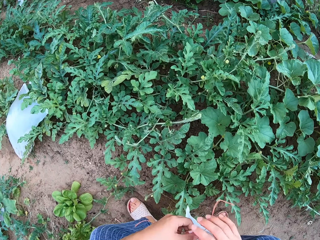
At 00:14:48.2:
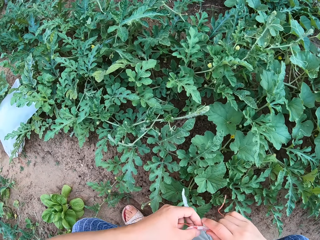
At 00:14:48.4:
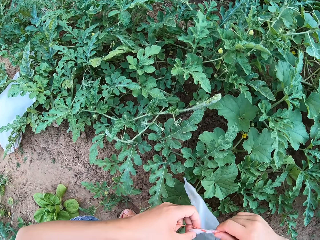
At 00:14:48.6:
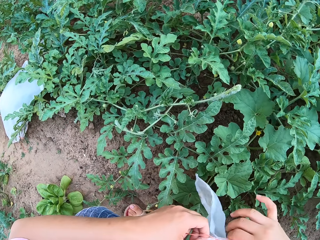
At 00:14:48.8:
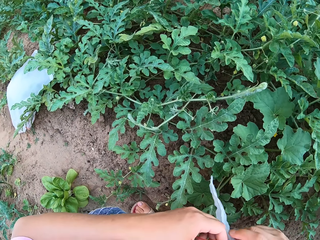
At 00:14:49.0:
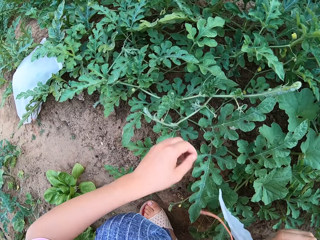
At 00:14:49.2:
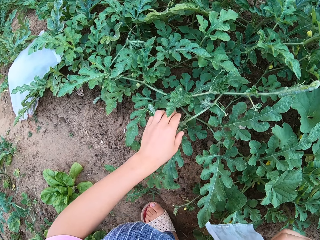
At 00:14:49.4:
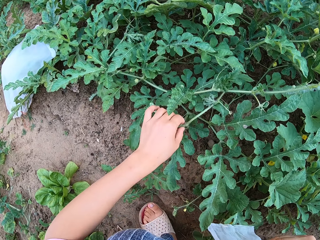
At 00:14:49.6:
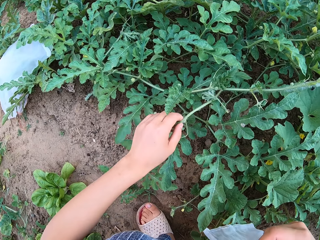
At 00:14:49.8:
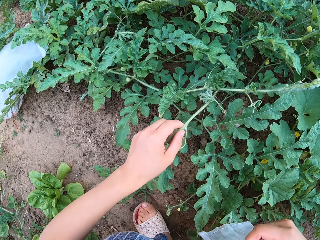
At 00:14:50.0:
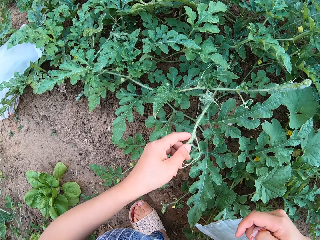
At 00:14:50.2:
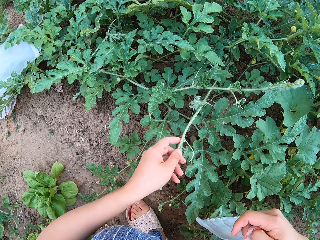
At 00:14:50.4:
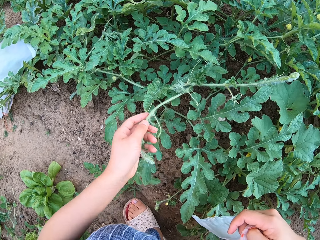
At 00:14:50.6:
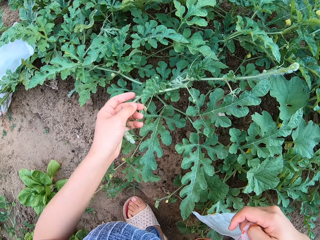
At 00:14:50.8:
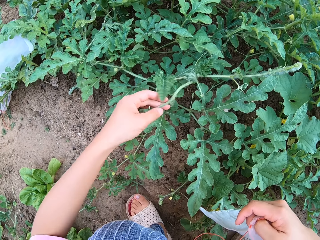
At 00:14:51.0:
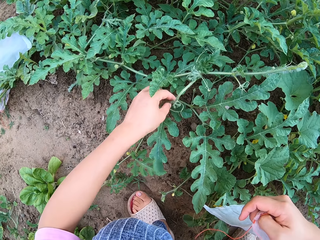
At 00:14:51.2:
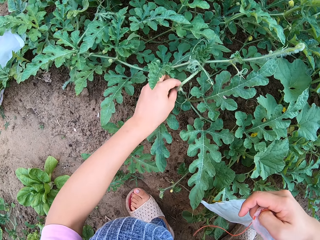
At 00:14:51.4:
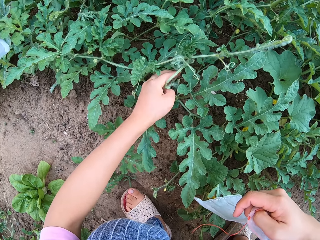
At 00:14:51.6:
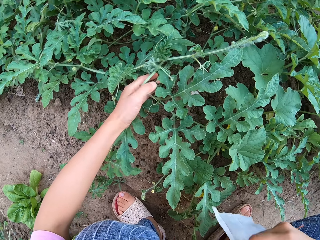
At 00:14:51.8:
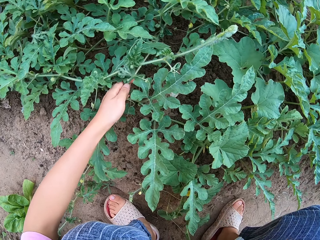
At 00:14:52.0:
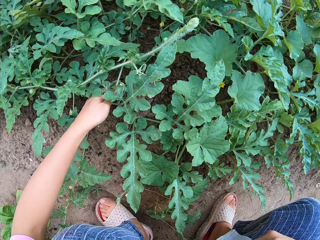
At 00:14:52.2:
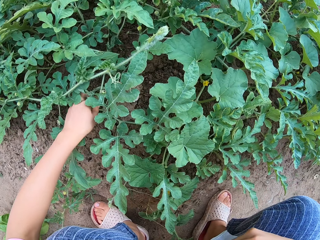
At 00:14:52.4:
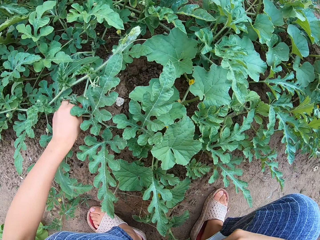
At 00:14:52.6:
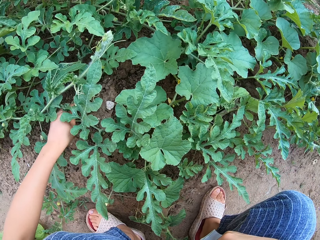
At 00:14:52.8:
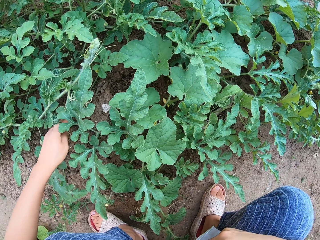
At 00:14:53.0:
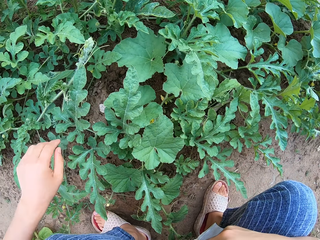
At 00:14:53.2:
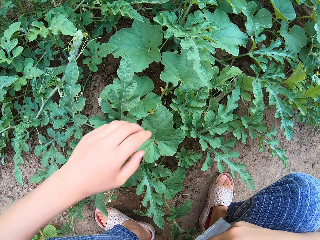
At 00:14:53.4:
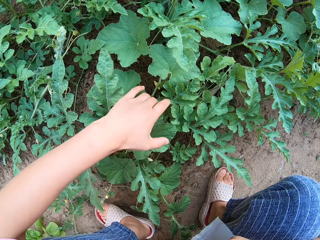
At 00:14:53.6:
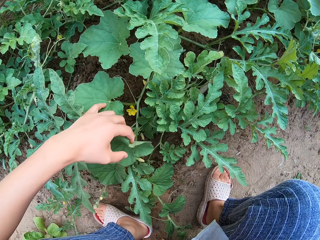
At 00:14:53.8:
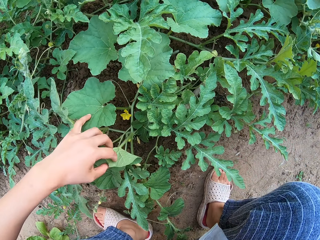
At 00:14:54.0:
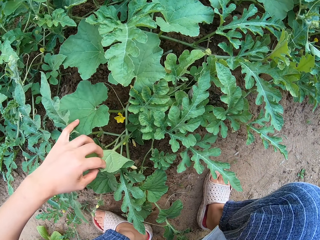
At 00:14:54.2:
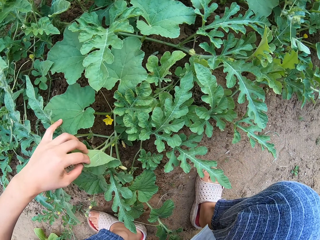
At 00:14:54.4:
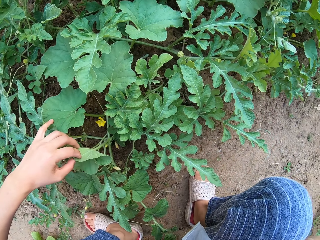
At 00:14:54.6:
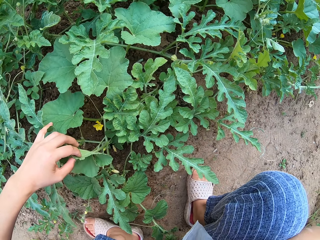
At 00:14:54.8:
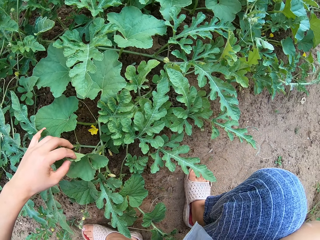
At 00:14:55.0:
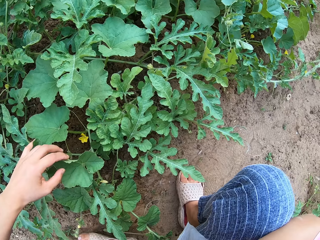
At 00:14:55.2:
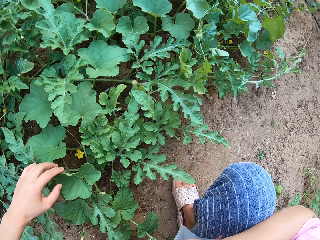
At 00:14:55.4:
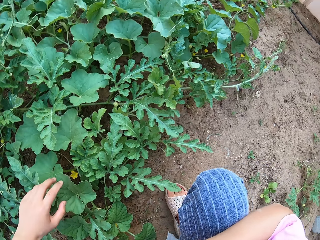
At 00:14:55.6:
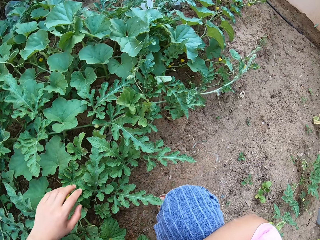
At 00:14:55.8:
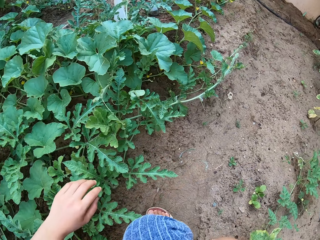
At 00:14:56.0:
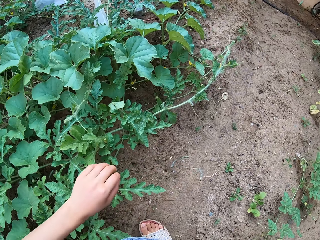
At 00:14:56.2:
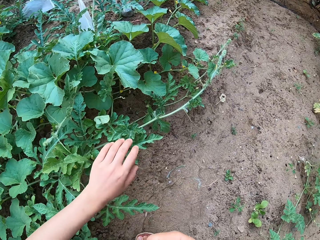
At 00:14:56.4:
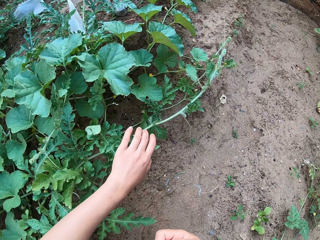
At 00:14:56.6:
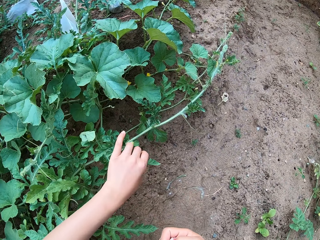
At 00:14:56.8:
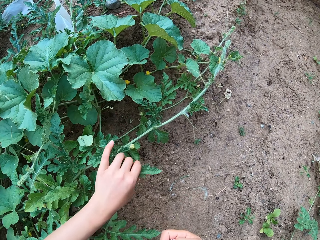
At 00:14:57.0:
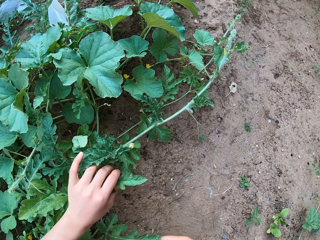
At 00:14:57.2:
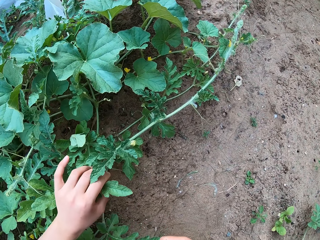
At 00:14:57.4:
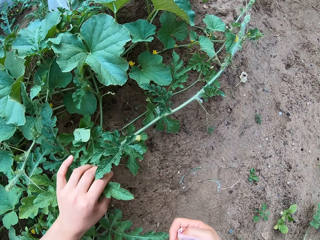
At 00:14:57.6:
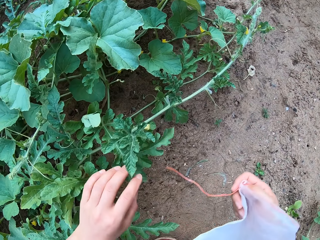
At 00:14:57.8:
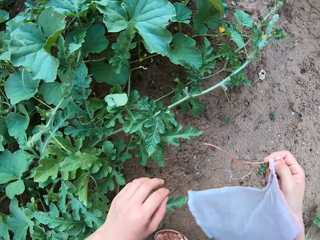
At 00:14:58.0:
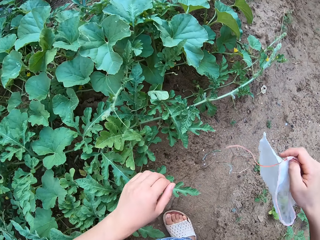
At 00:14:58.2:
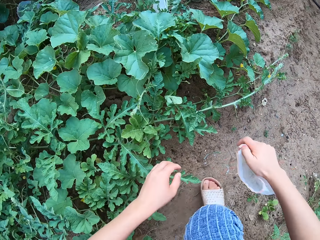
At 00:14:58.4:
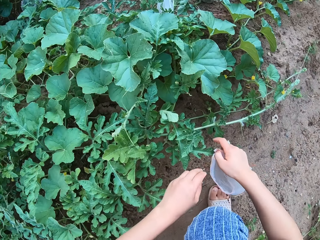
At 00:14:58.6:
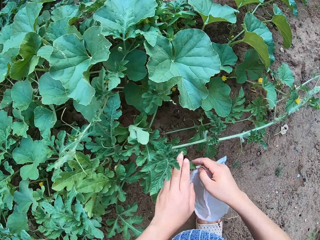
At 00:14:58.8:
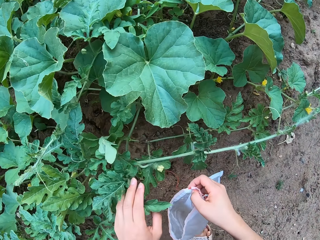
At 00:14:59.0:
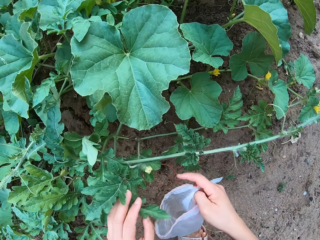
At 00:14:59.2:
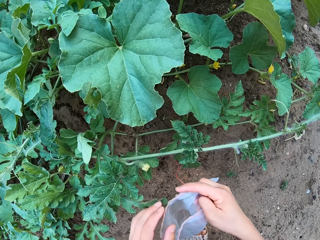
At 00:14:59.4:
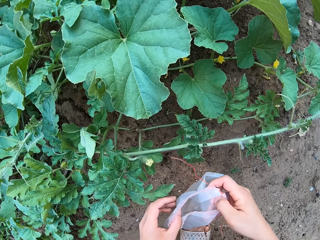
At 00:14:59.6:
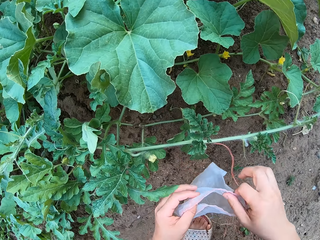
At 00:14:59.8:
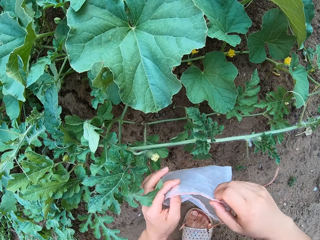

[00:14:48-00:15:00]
The camera wearer squats to the ground. They grab the watermelon plant stem tendril with a hand.

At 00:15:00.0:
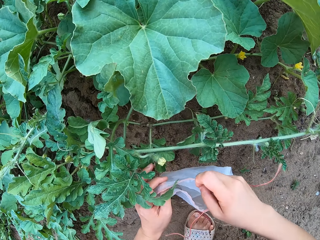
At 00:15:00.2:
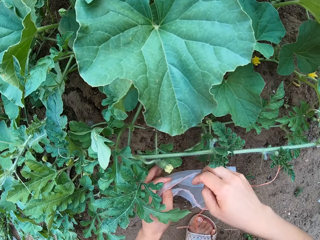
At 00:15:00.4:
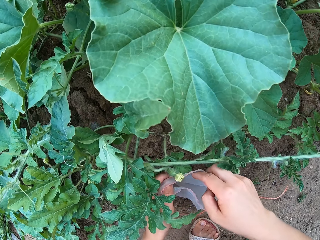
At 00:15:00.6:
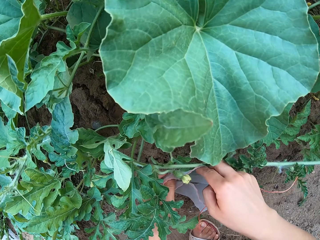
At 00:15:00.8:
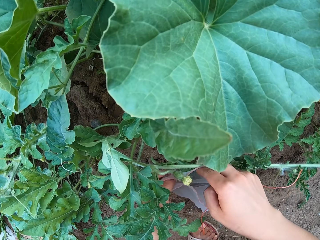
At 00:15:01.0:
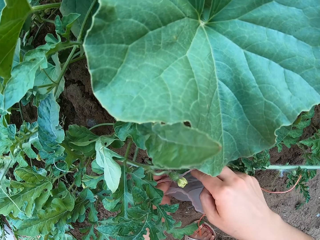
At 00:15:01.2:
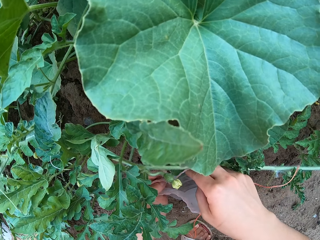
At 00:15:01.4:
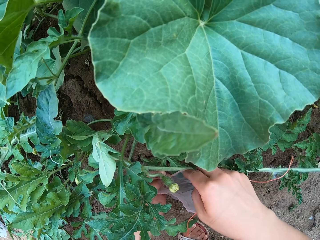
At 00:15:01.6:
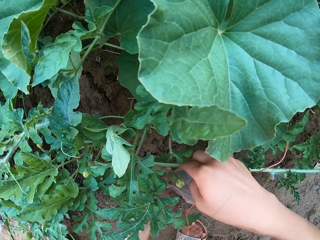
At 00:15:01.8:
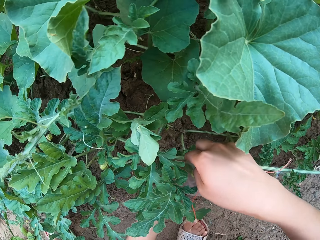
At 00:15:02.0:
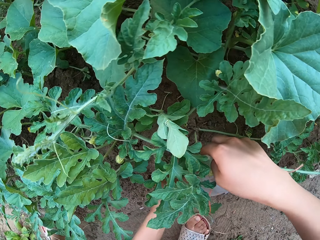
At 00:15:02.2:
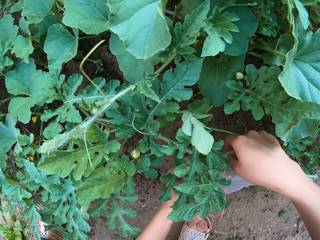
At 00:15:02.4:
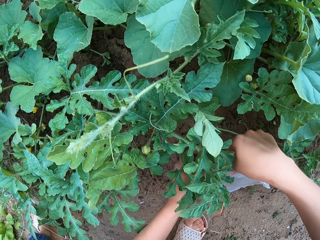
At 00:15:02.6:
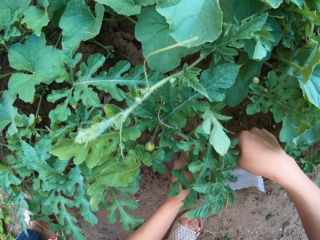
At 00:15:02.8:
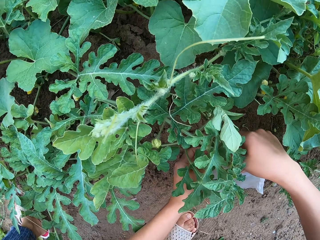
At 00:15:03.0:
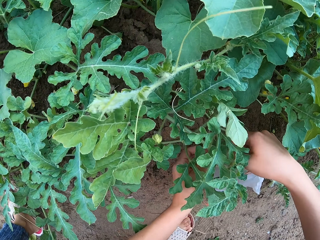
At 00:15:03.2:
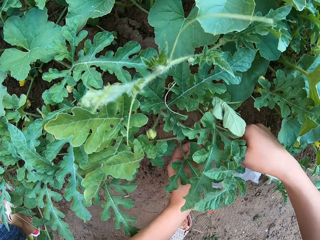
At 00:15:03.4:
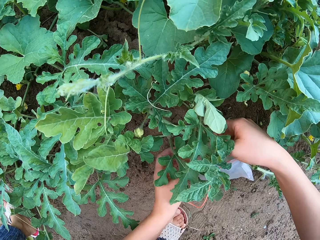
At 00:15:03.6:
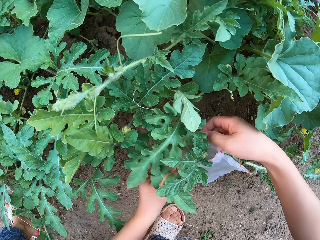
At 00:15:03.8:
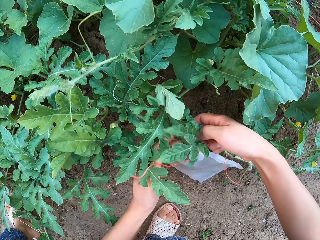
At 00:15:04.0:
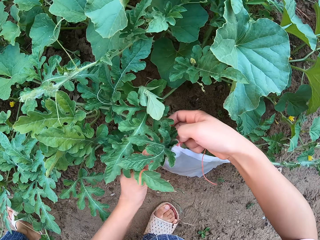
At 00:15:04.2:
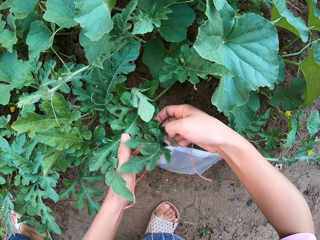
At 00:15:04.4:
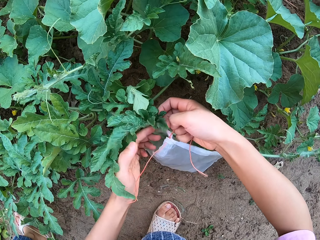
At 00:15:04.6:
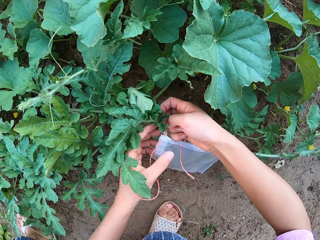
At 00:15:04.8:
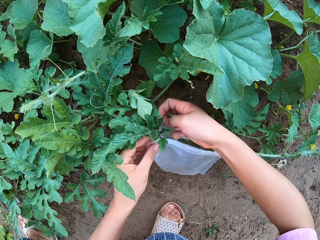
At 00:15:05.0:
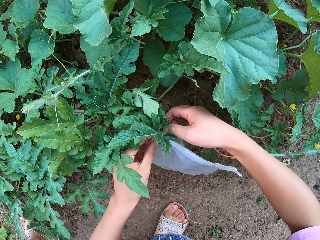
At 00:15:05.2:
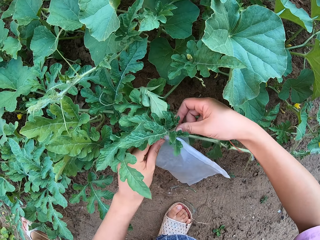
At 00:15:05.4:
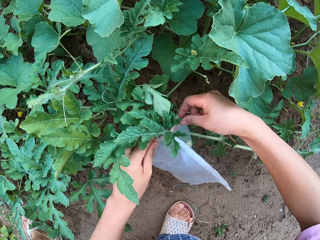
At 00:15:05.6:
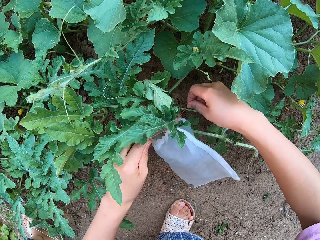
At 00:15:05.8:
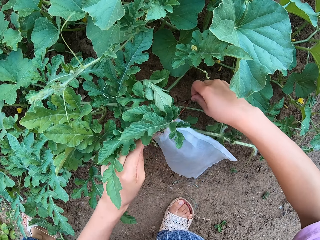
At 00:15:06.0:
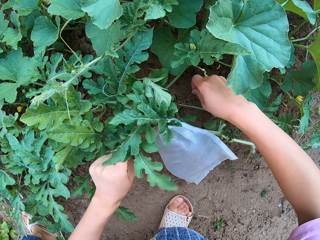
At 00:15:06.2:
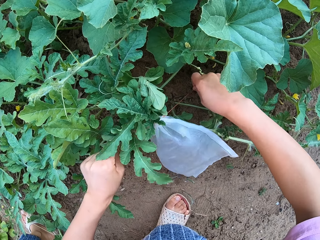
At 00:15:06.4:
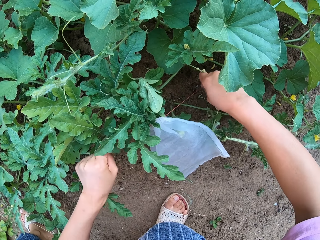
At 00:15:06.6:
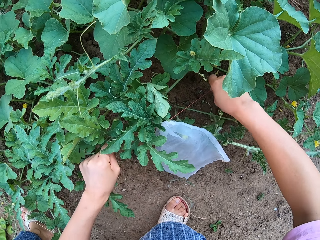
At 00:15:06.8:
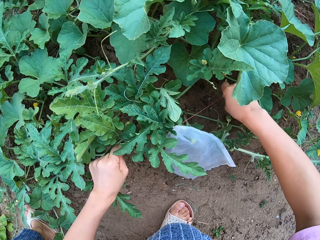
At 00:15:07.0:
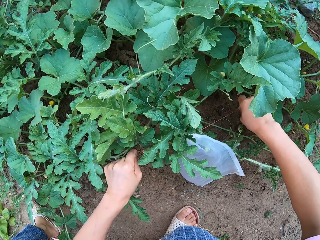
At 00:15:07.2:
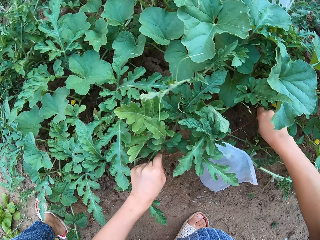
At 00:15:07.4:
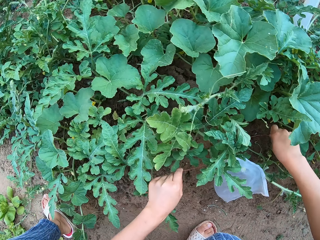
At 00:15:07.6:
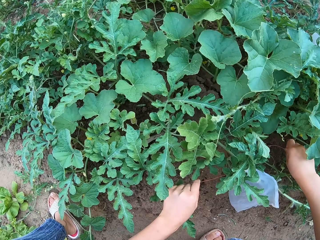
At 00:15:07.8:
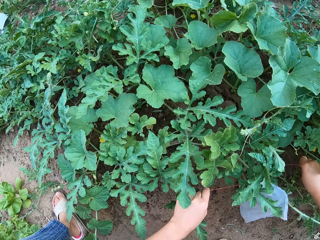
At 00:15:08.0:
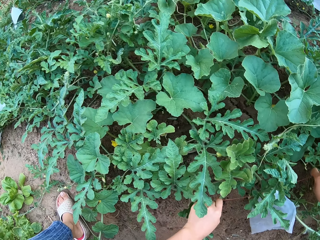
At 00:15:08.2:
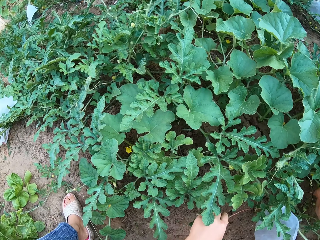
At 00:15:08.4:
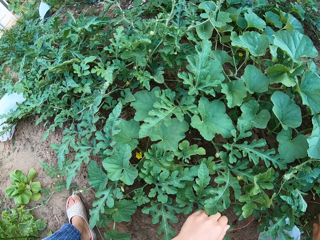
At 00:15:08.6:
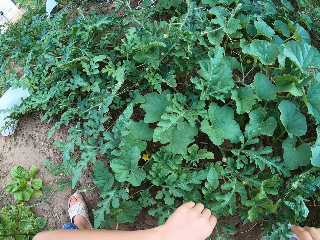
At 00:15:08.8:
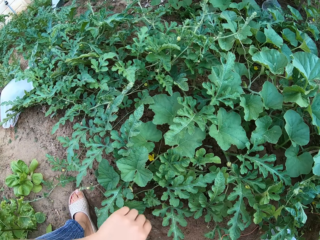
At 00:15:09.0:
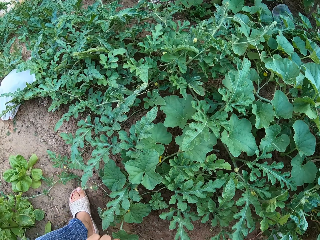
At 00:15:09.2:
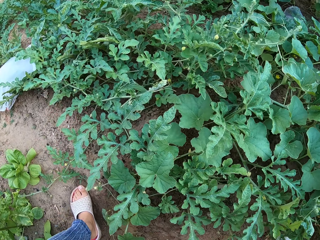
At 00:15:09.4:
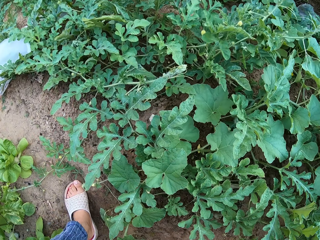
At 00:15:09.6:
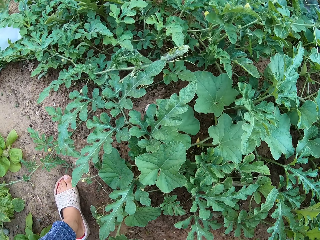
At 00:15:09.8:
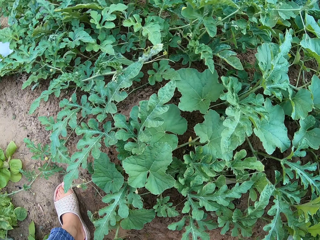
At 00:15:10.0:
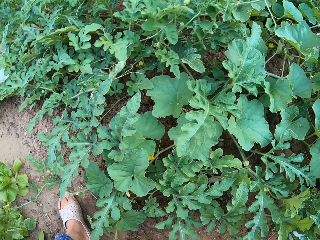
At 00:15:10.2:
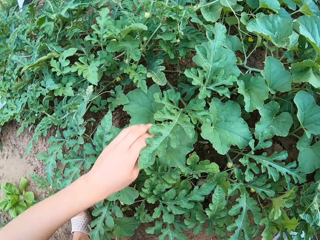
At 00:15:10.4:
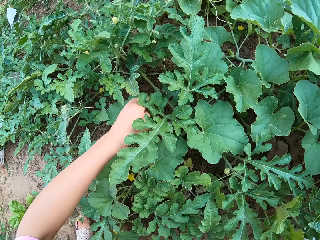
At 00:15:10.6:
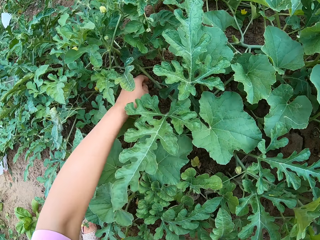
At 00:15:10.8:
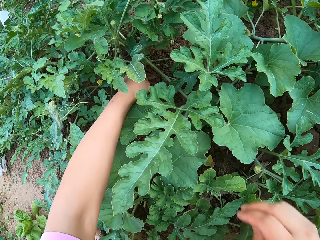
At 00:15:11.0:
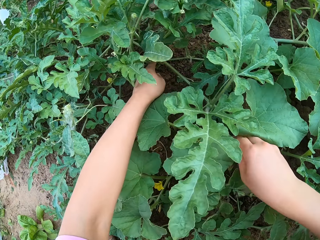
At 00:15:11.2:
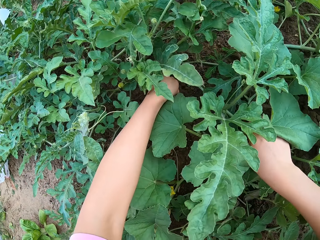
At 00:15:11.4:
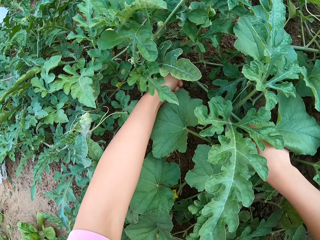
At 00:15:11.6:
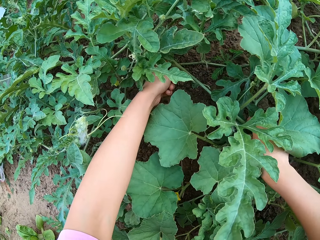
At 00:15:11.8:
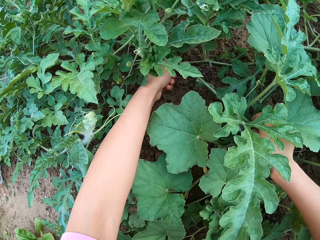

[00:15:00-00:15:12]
The camera wearer troops a watermelon fruit in a transparent polythene bag. They look around on a watermelon garden.
